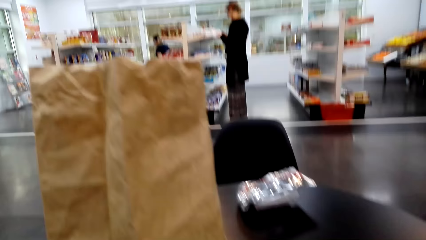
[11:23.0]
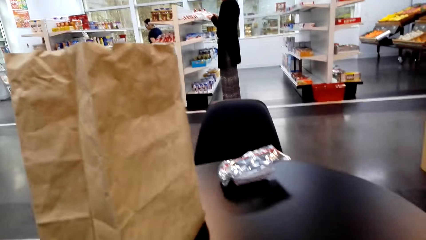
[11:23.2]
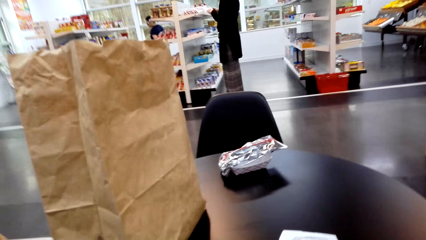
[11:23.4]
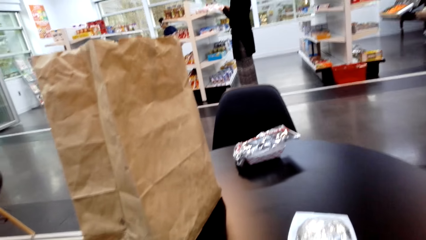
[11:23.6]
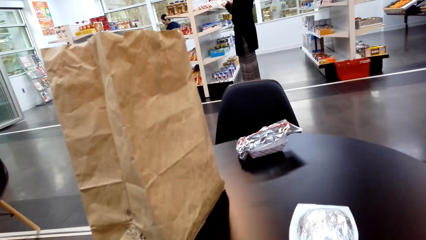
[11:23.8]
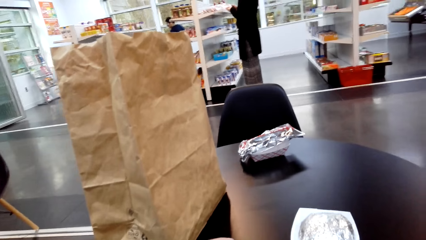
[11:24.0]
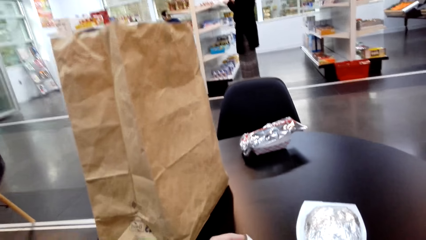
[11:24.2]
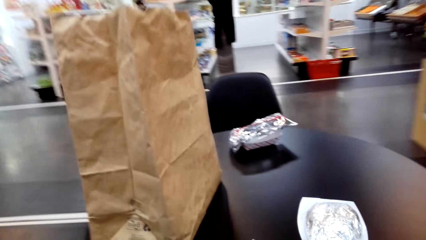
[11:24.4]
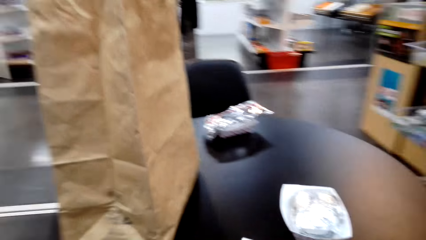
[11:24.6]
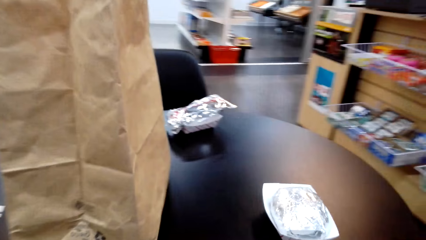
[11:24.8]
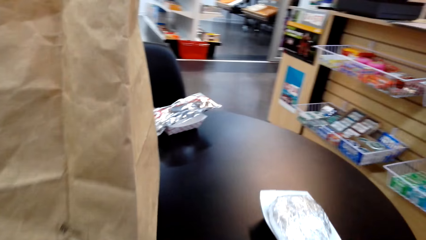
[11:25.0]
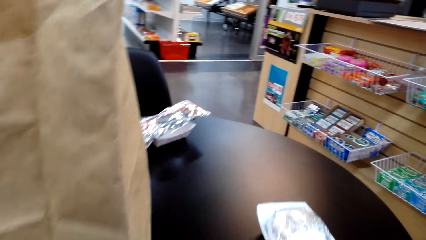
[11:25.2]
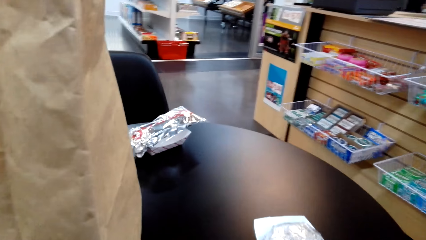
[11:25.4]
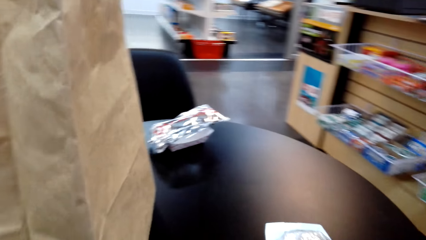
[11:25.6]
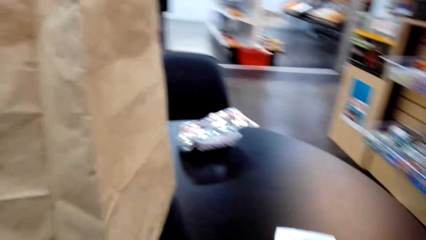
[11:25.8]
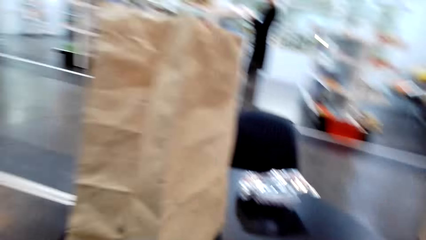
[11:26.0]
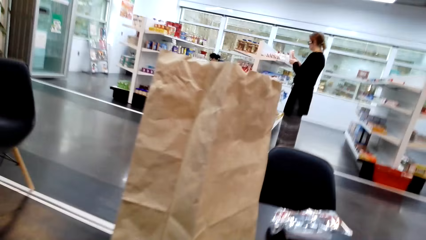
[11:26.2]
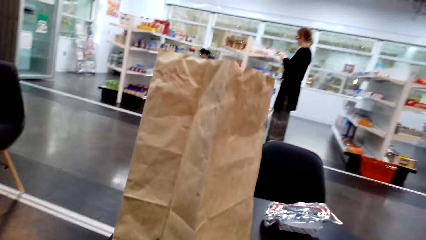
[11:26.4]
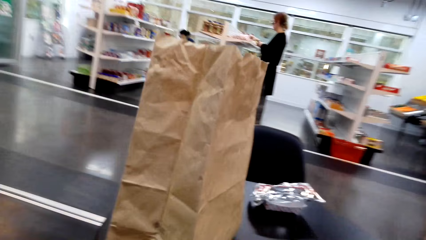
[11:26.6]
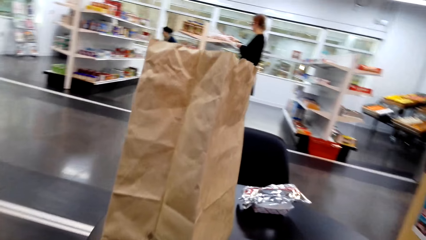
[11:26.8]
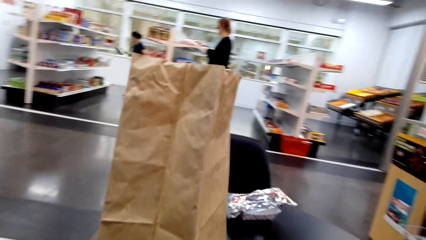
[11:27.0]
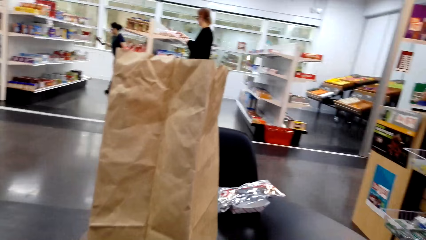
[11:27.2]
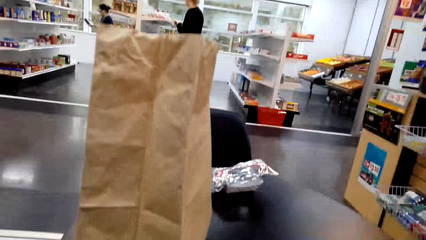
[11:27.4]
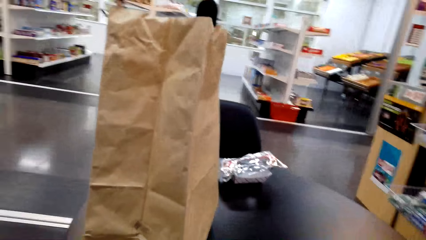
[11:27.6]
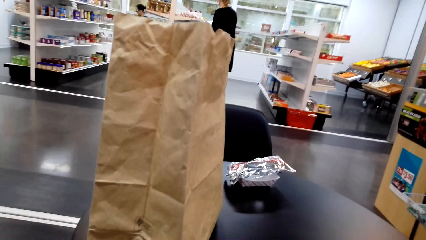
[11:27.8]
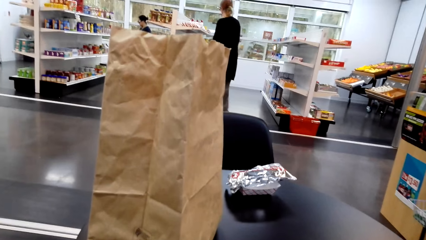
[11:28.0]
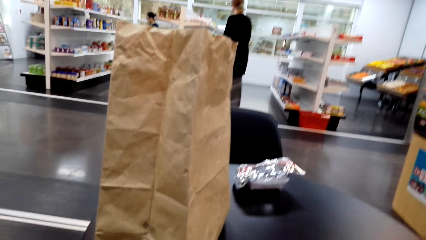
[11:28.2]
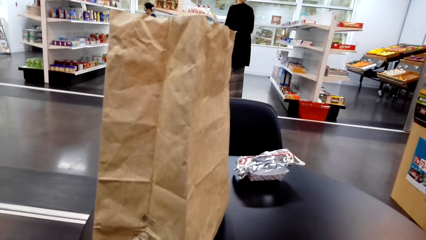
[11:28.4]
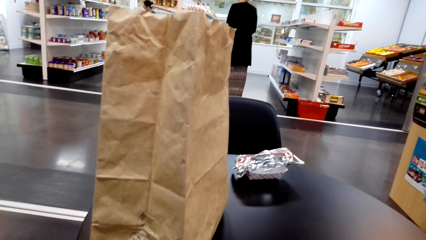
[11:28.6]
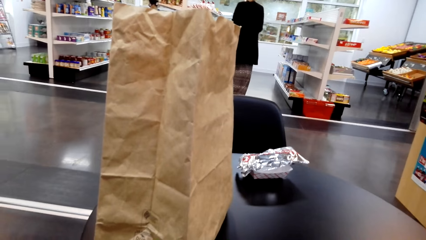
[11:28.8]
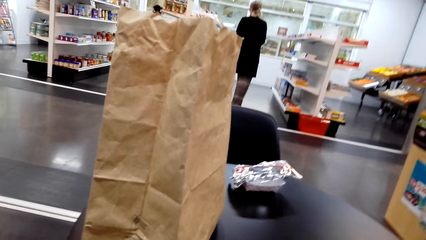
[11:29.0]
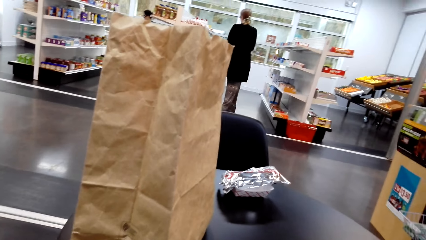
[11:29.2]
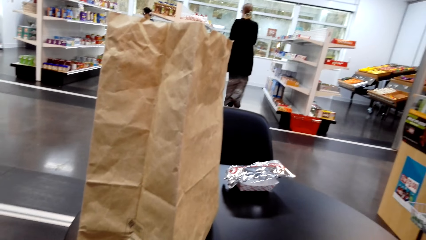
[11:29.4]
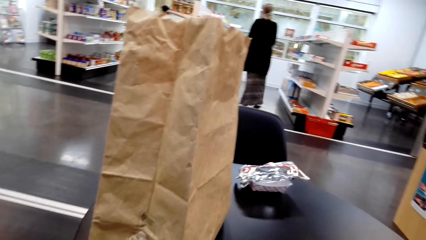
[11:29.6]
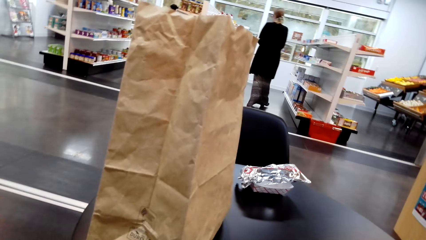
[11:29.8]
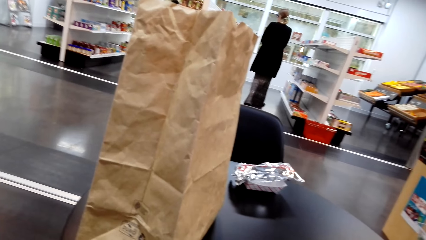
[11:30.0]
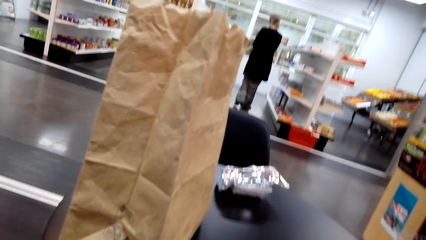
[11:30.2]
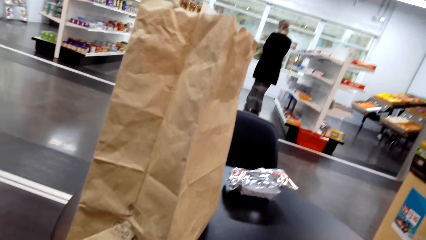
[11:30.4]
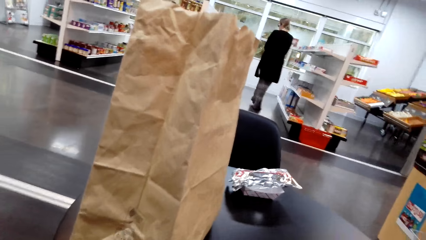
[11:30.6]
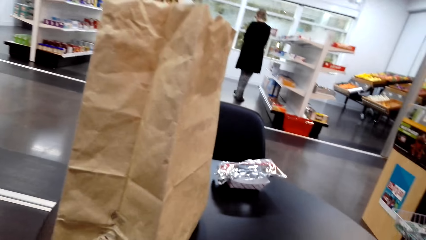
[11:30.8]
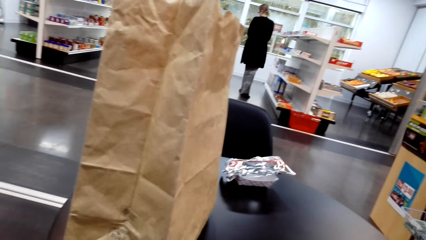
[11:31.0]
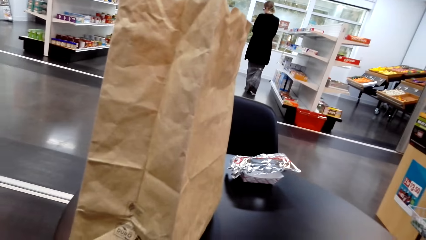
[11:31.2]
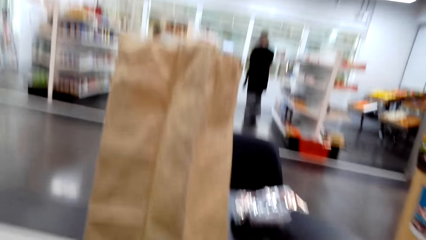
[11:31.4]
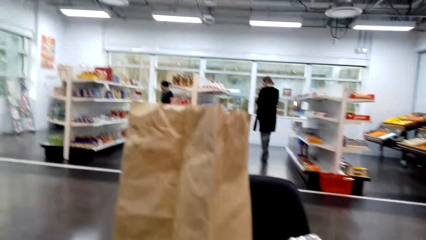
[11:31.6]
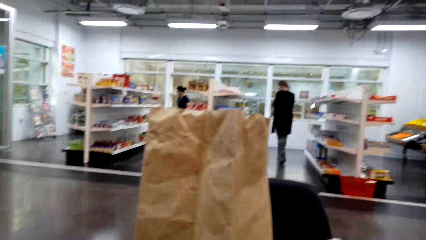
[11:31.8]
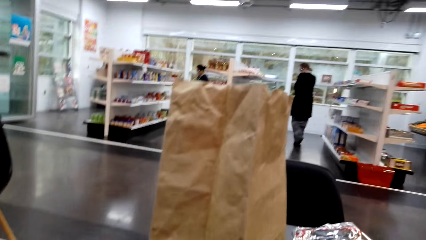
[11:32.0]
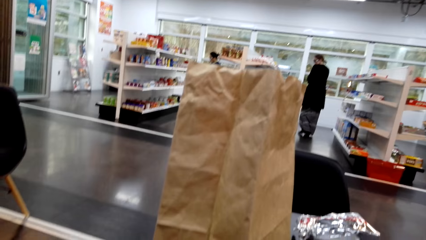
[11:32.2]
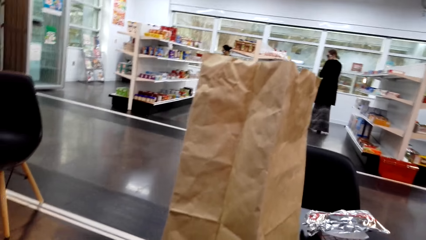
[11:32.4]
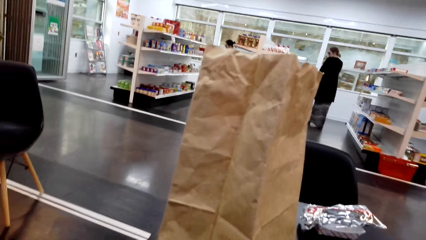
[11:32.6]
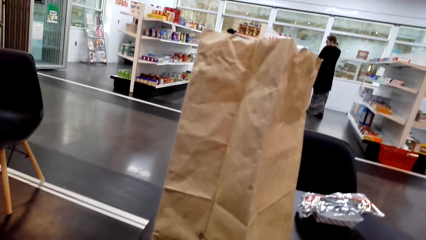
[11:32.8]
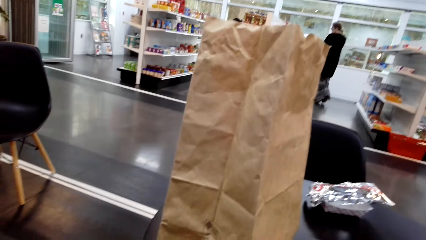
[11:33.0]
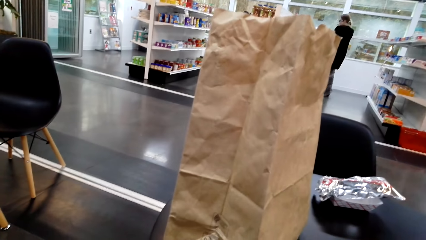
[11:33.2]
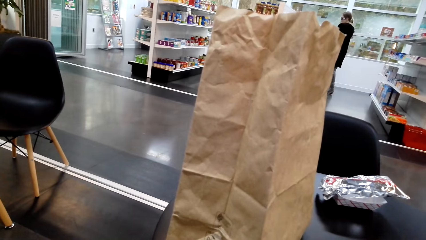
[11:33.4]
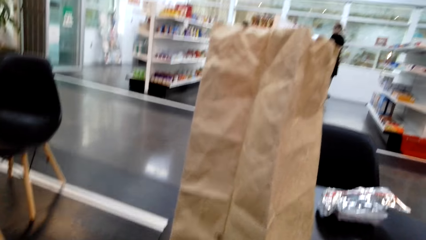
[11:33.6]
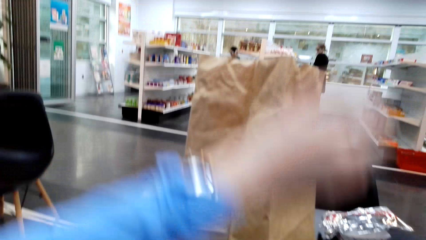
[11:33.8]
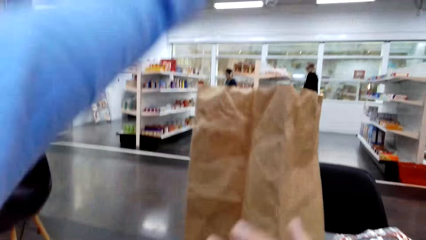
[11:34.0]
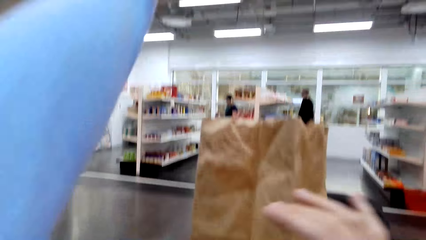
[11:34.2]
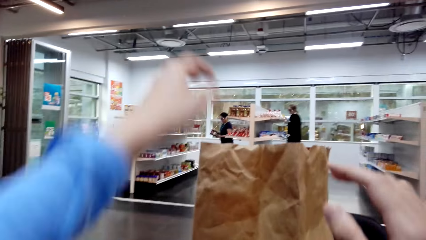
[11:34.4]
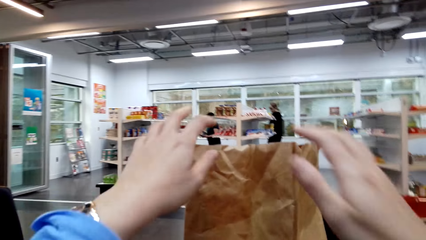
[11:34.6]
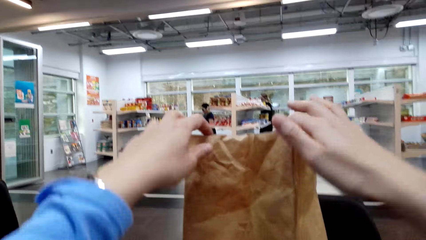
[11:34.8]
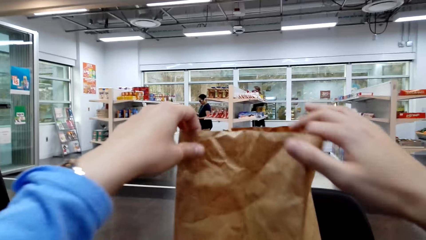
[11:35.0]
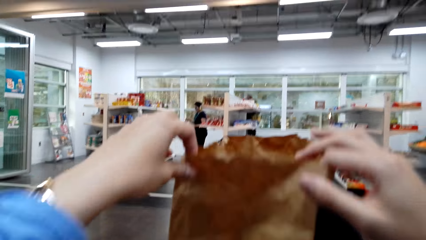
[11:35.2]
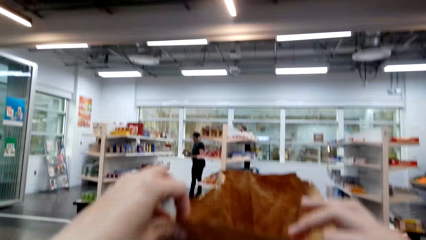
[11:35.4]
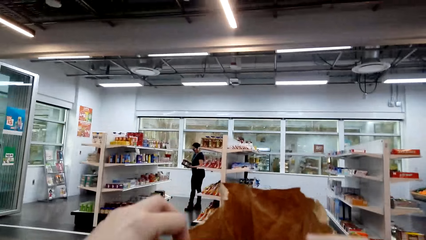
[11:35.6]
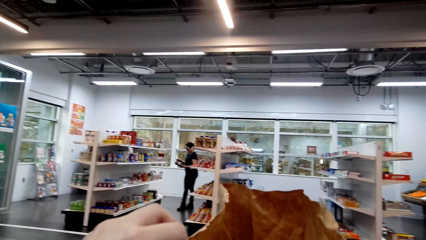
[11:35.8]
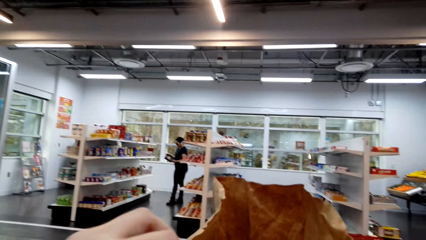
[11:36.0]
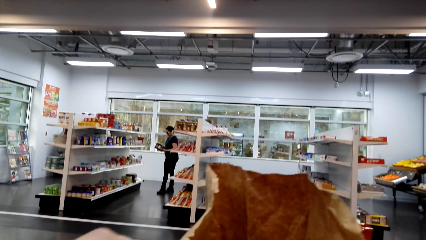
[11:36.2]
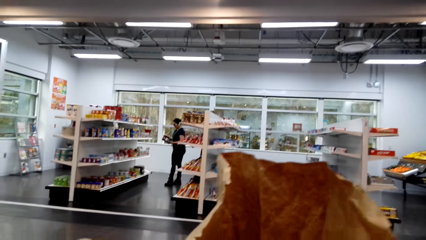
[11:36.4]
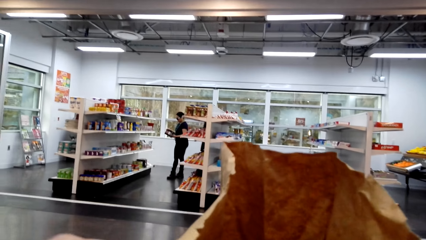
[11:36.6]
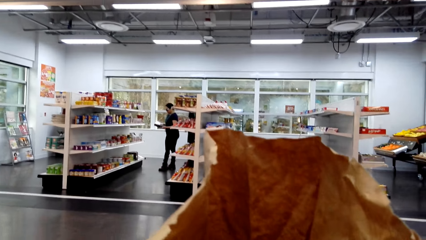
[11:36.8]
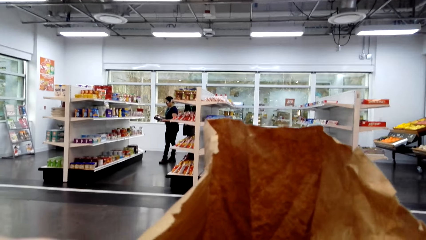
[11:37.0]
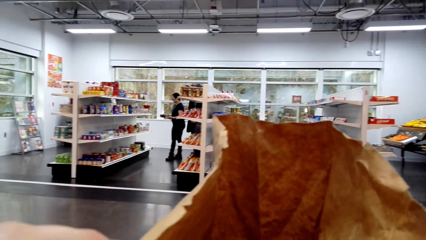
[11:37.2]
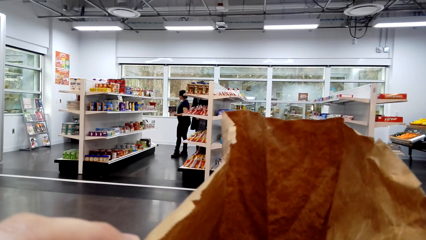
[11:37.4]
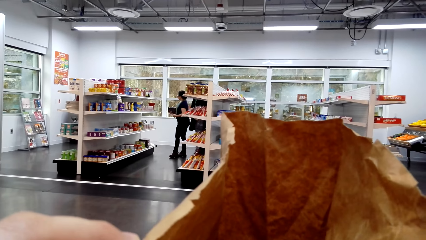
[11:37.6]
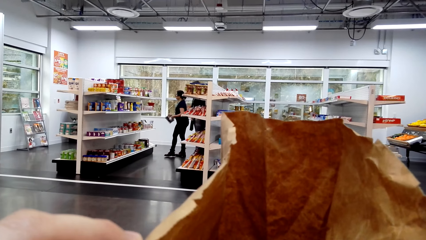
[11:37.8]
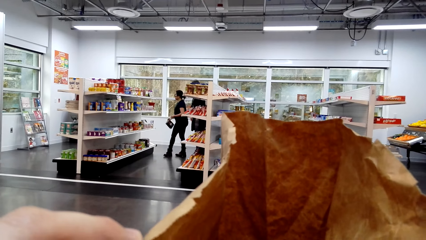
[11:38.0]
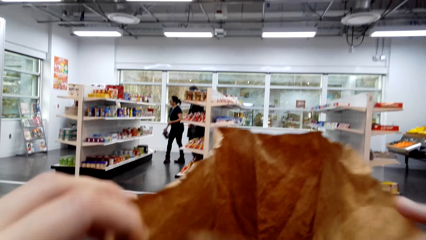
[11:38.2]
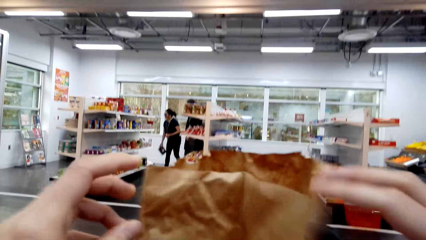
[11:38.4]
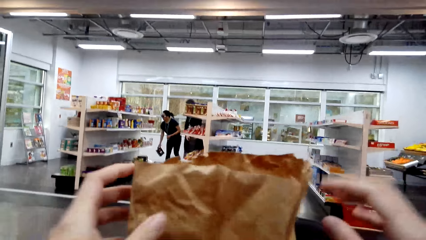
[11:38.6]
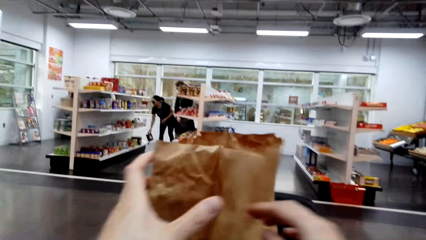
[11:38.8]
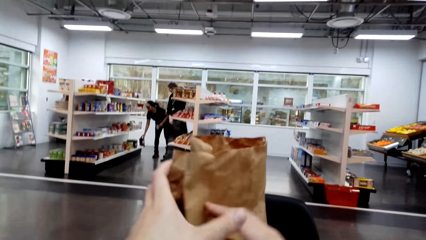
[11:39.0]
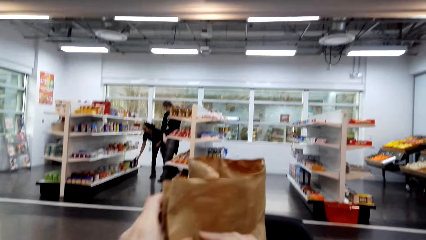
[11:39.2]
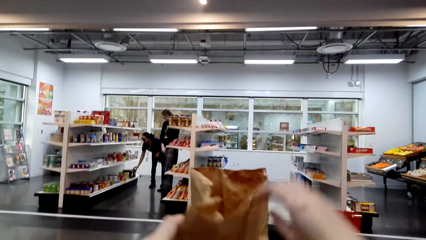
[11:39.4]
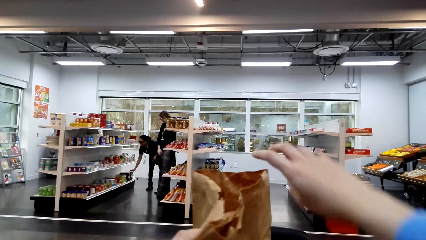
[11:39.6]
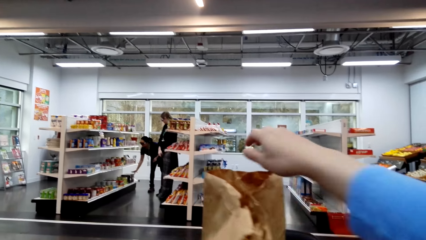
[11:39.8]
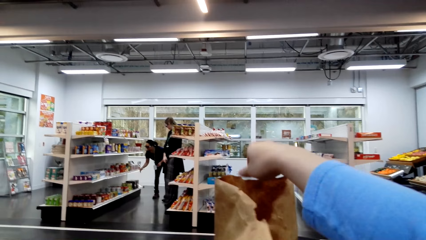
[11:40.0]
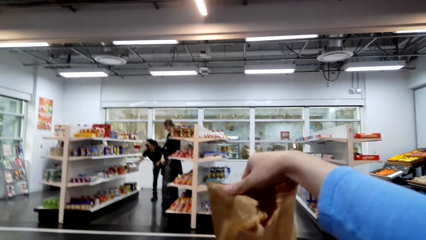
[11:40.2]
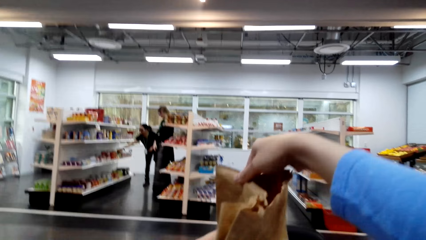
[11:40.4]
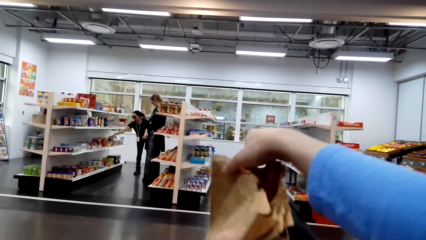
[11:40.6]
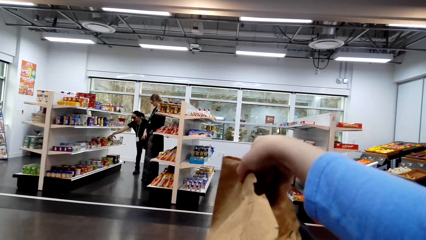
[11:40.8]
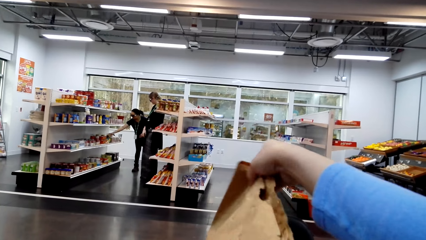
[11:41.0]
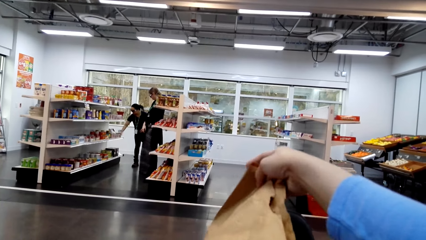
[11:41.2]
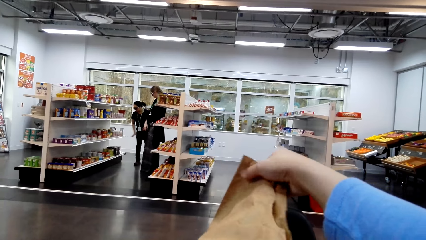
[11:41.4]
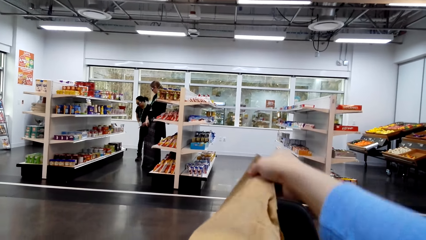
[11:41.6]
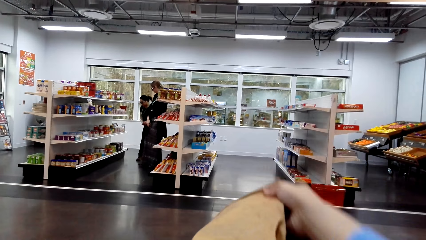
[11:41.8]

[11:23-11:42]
The camera wearer looks around the supermarket. They look into the shopping bag. They fold the shopping bag.
